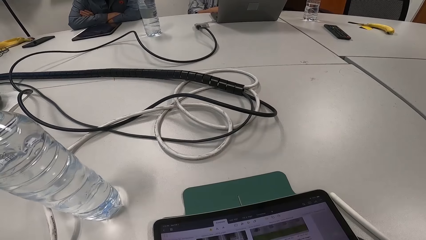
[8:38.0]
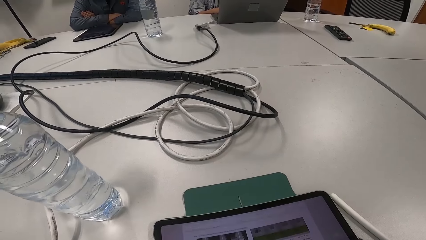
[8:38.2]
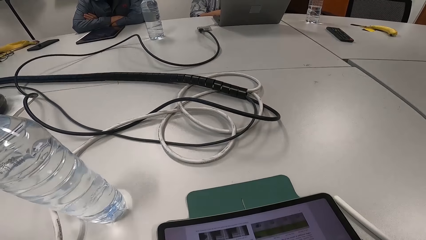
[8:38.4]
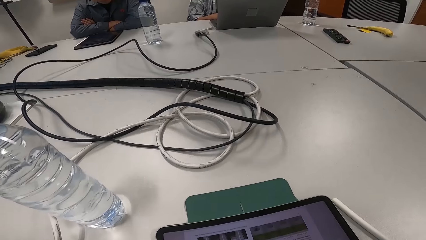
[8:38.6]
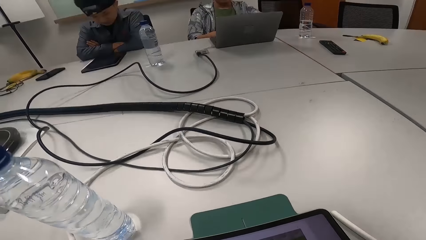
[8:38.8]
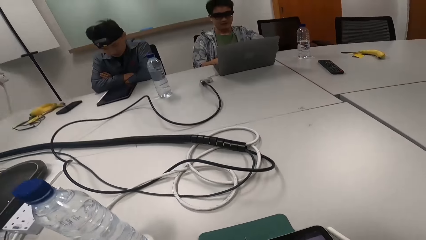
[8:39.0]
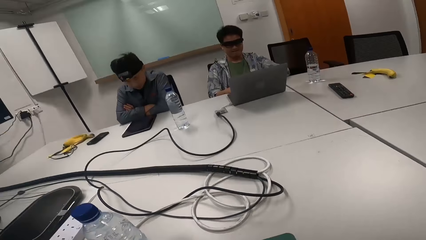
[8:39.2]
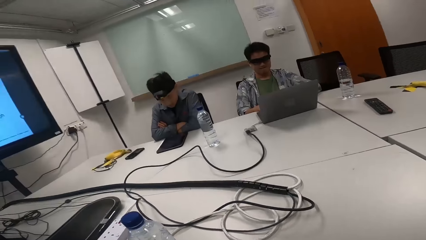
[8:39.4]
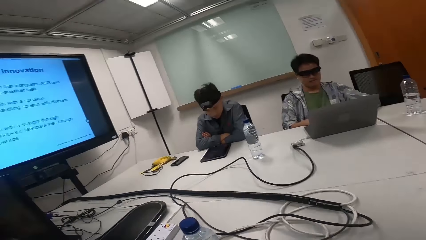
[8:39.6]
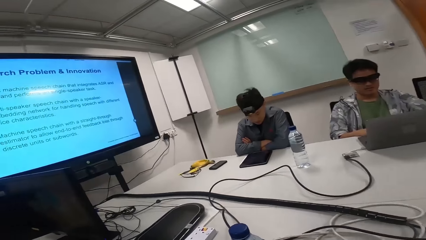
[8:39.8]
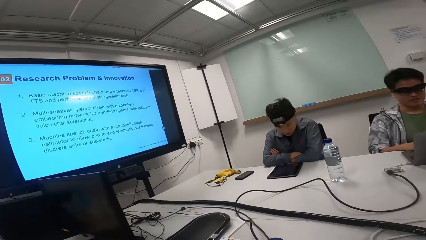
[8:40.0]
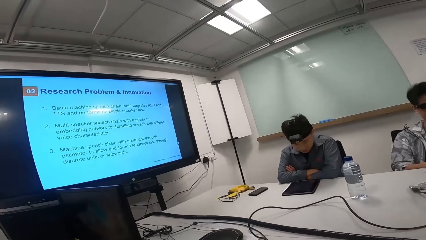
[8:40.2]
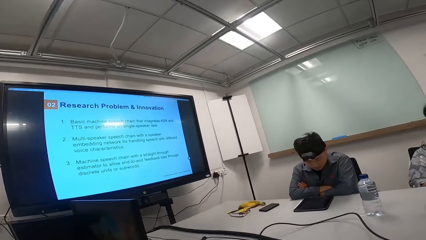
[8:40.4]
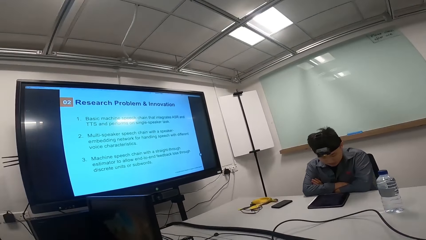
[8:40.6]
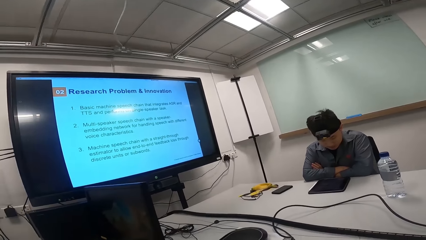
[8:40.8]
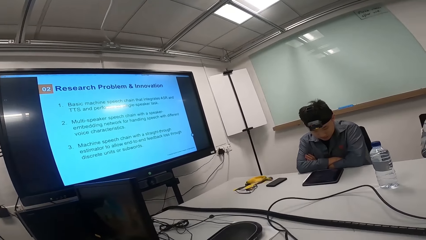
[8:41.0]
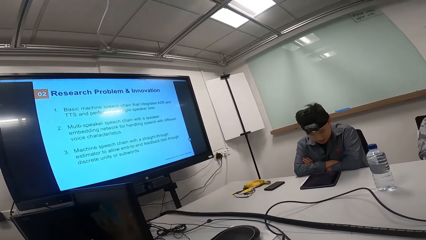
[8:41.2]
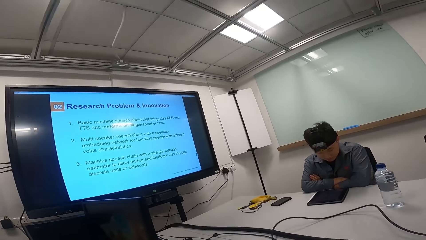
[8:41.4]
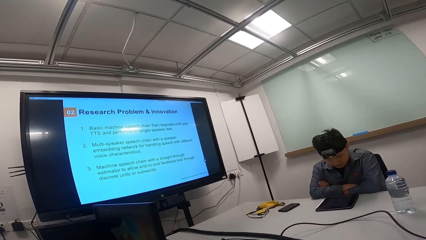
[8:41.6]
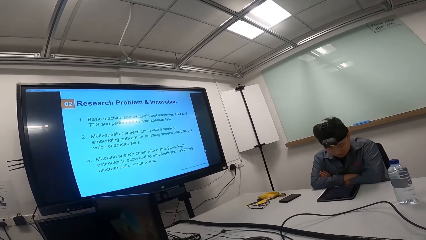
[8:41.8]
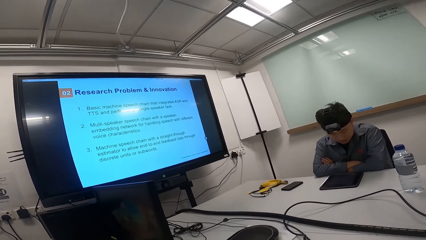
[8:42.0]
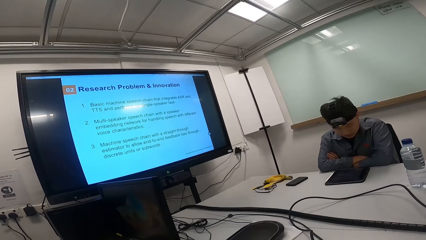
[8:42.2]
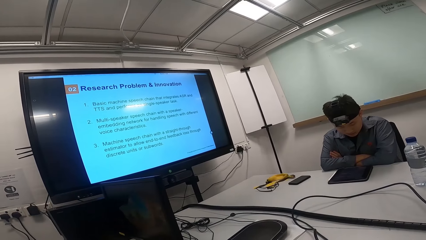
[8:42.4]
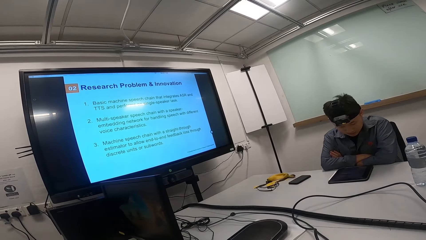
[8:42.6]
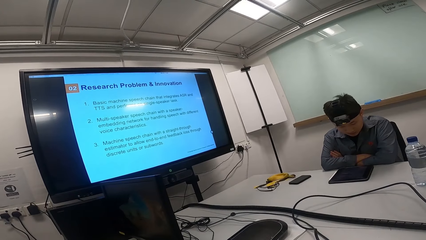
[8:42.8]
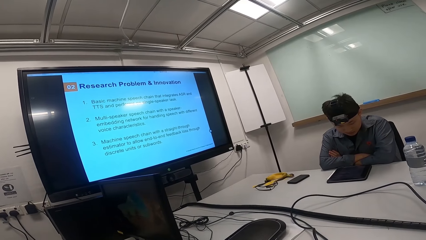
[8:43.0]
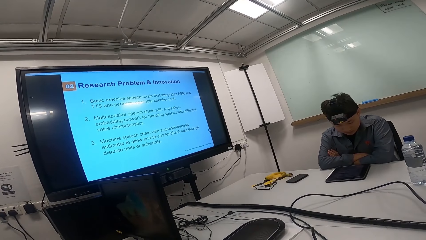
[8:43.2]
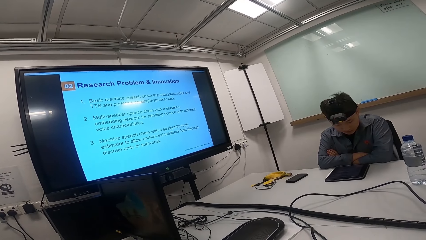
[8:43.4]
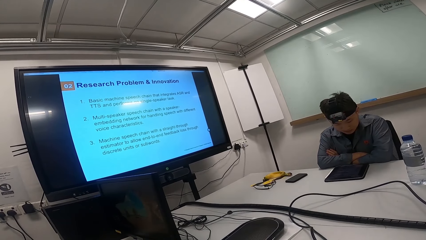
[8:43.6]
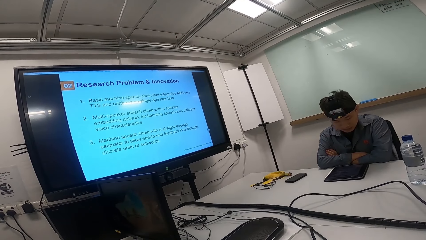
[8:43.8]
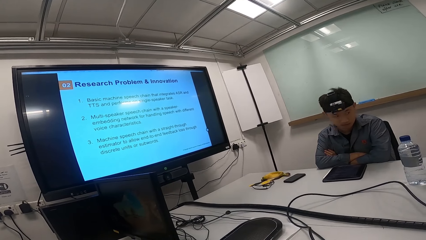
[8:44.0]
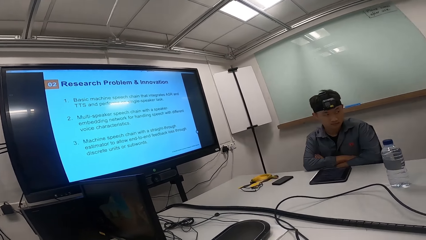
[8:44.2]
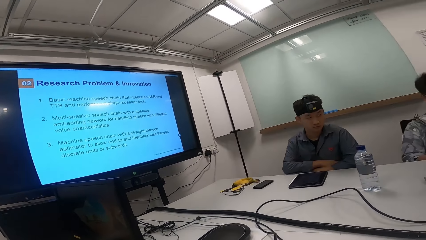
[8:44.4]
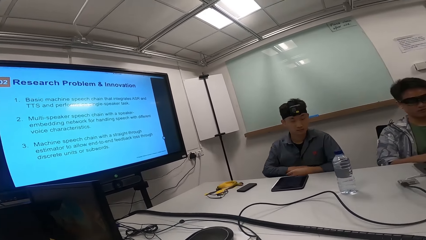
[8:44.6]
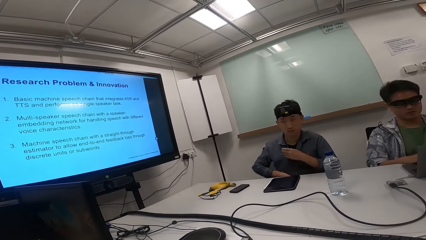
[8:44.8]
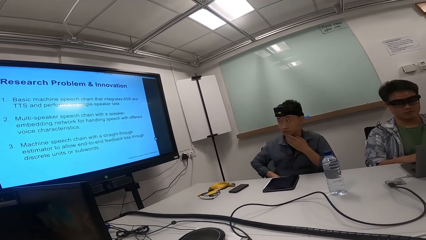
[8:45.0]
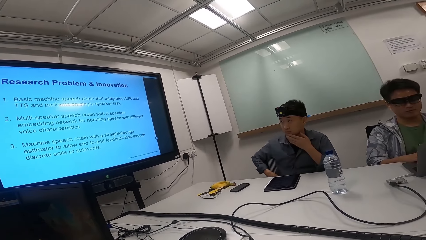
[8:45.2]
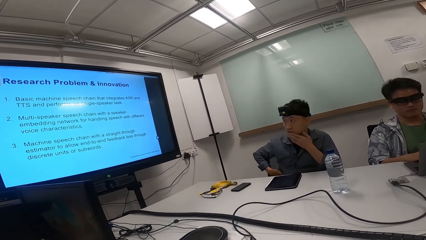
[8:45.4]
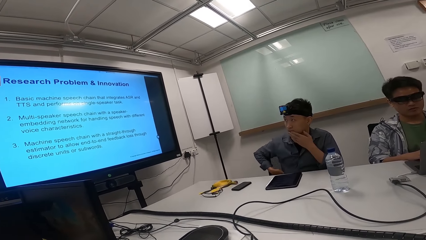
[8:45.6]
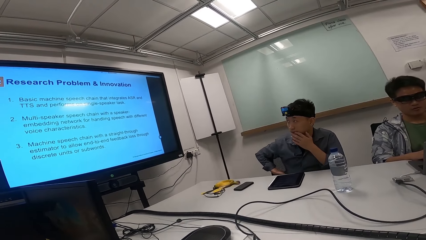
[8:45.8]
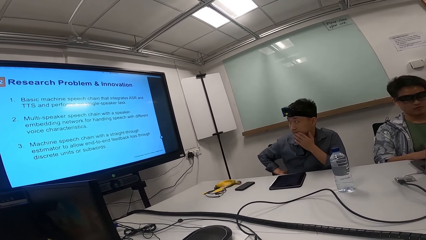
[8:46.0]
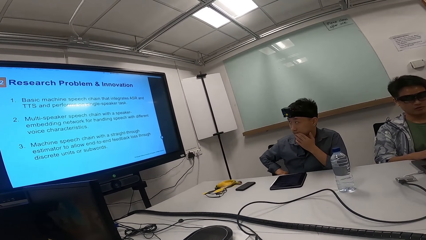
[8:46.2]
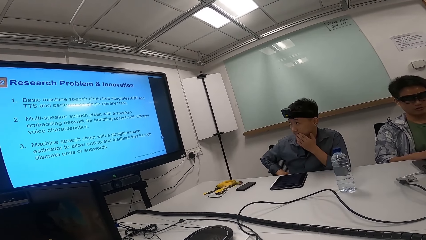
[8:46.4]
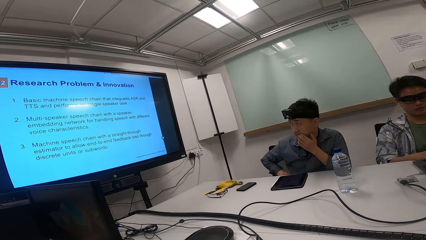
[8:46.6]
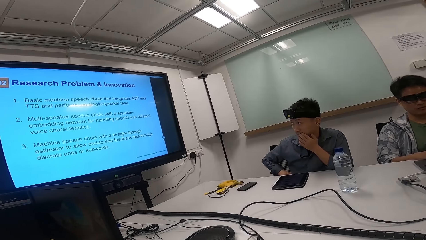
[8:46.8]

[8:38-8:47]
The camera wearer looks down. They turn towards the screen and stare at the screen. A man talks to another man, a third man and the camera wearer. A person touches his chin with his left hand.

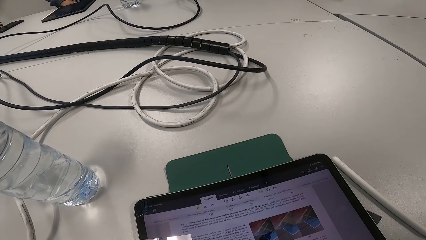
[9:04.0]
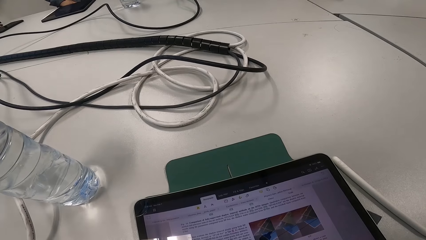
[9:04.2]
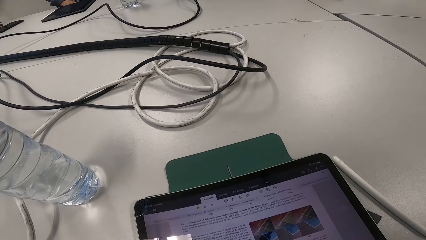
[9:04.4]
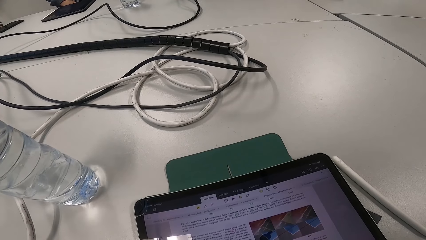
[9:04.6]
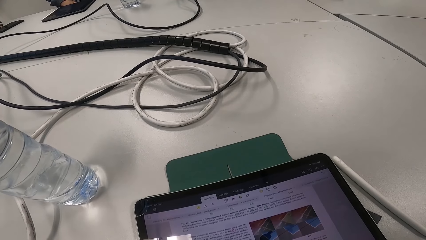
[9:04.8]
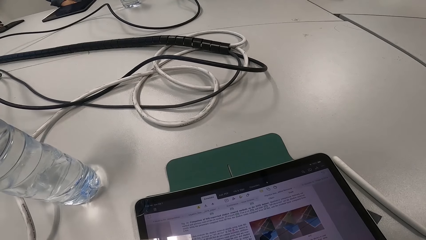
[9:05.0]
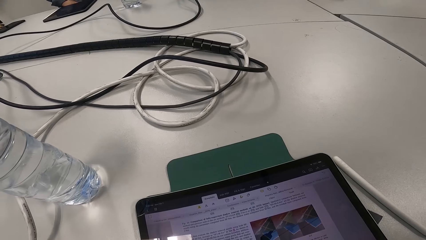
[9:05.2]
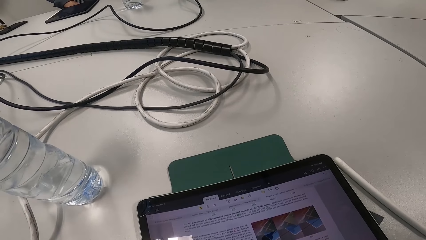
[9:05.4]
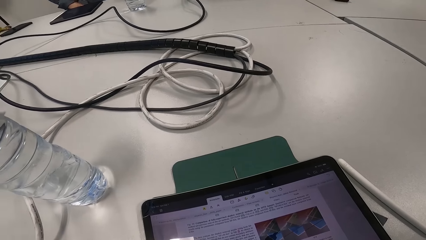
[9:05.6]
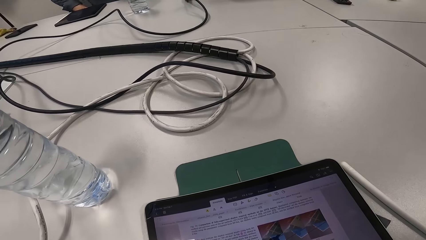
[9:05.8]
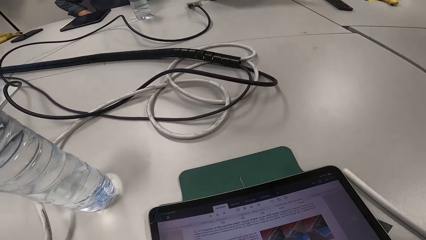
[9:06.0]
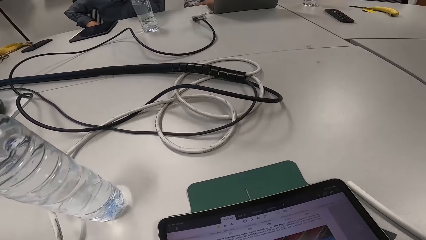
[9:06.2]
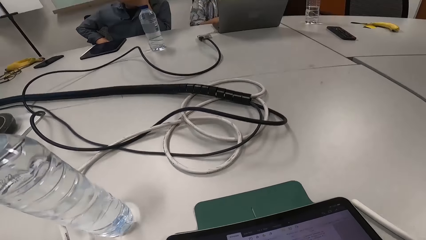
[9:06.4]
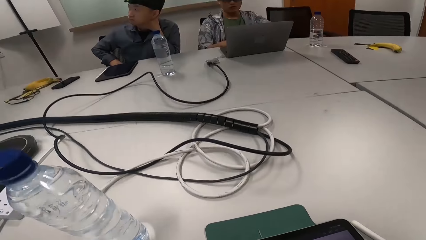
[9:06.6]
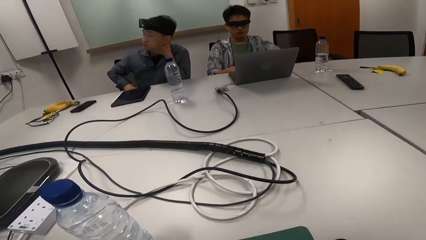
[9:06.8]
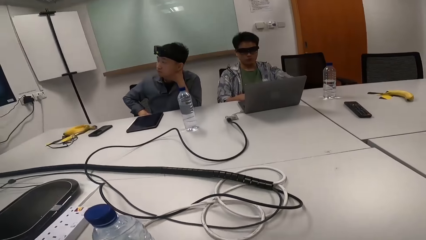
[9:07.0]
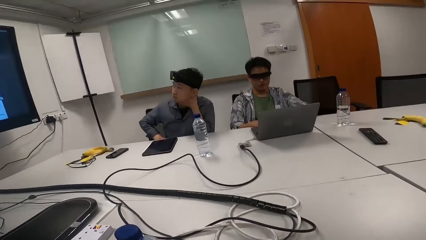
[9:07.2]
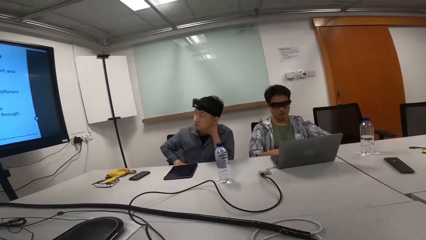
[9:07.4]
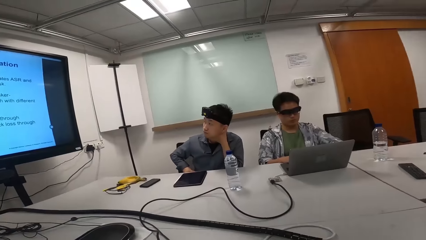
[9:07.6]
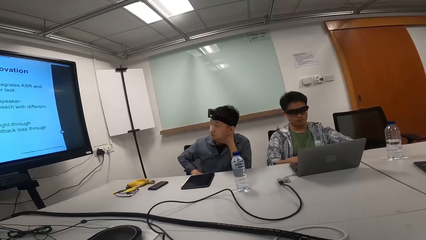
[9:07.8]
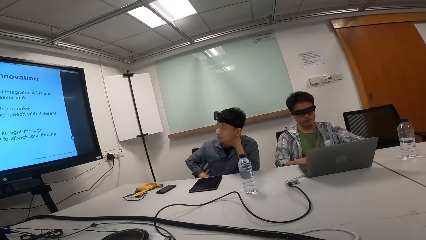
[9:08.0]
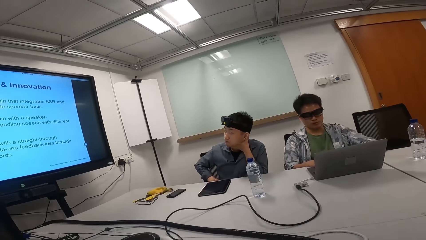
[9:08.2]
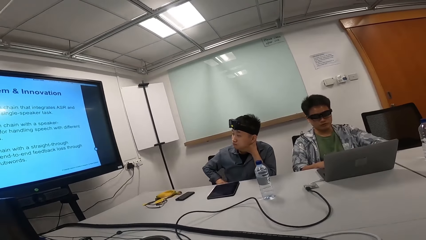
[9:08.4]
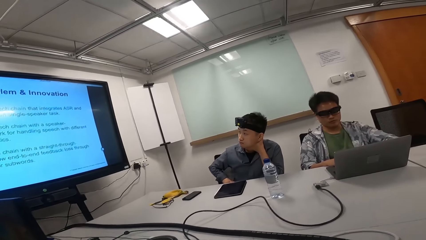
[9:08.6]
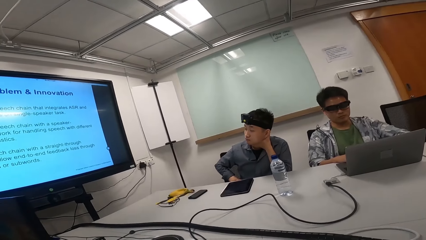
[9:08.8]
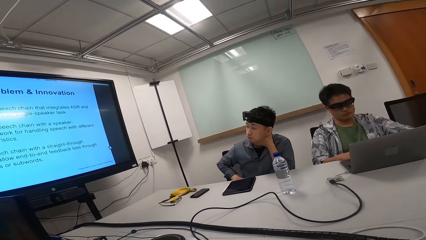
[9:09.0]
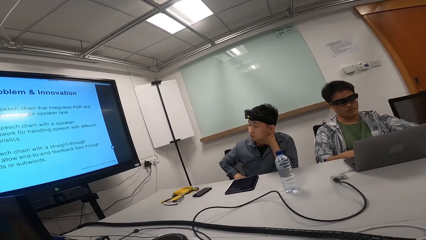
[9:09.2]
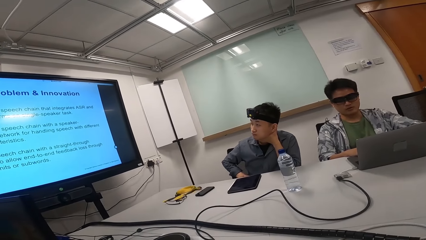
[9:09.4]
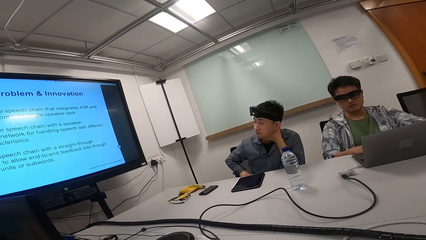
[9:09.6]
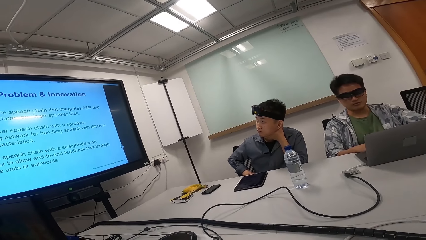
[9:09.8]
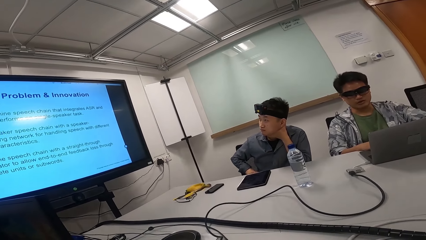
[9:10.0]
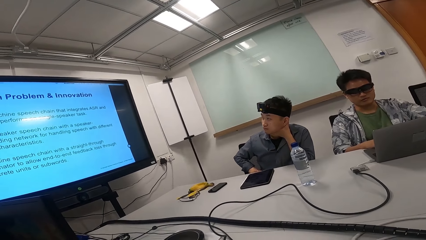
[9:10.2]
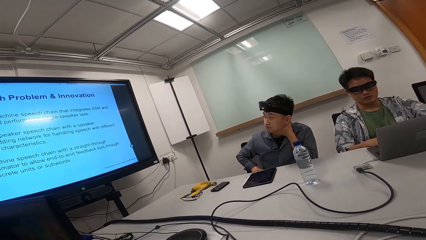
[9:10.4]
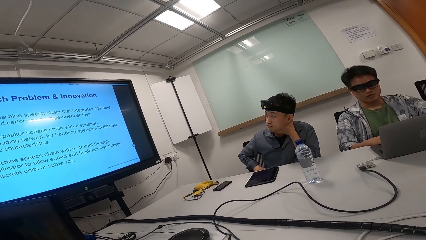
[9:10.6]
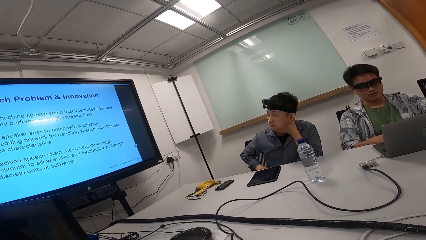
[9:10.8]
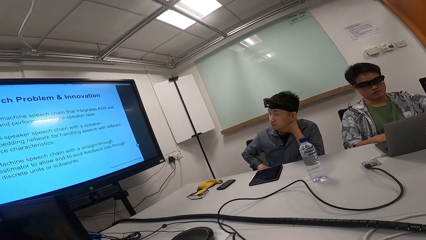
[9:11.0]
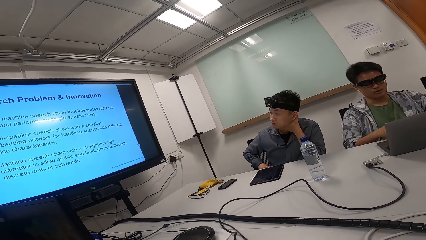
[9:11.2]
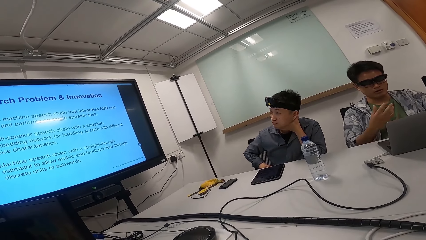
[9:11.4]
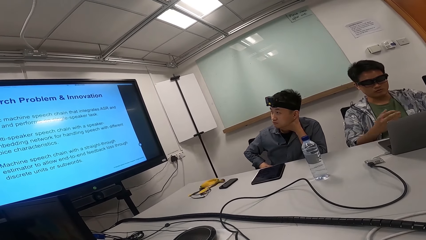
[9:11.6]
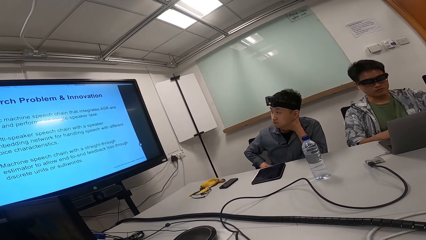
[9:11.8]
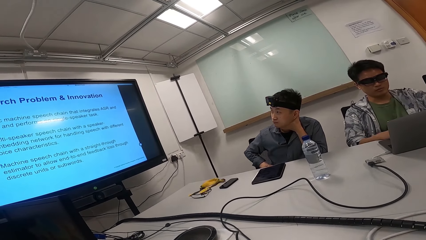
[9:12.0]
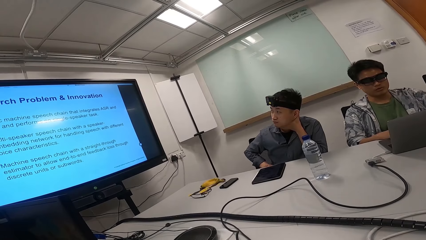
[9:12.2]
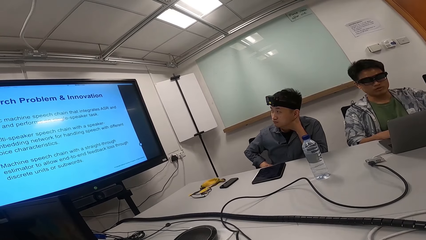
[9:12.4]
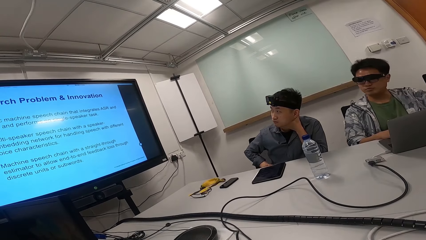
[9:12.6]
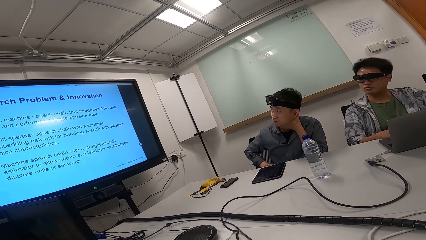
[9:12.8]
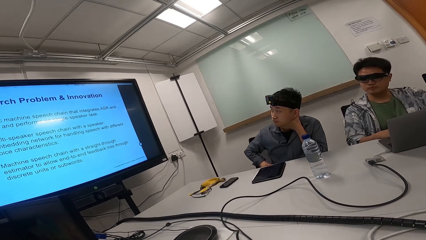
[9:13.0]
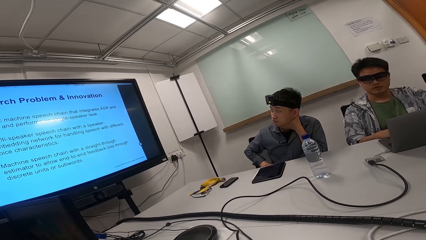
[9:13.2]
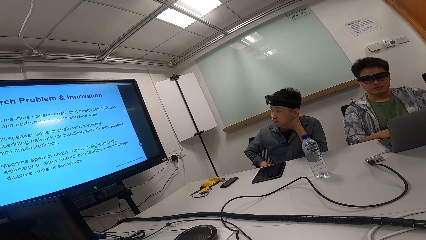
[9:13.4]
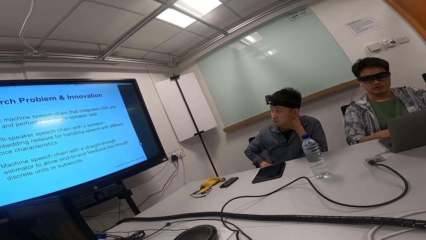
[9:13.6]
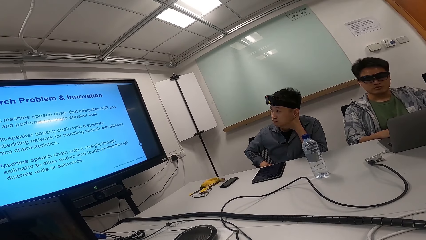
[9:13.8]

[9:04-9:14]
The camera wearer looks down at the tablet. They turn towards the screen and stare at the screen. A man talks to another man, a third man and the camera wearer. A person gestures with the right hand.
